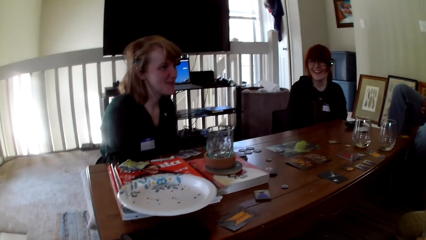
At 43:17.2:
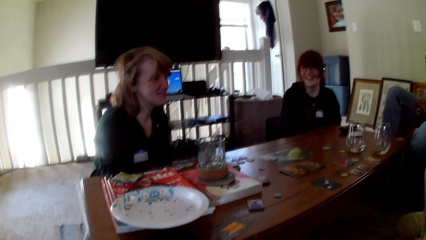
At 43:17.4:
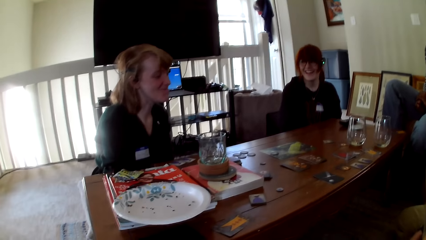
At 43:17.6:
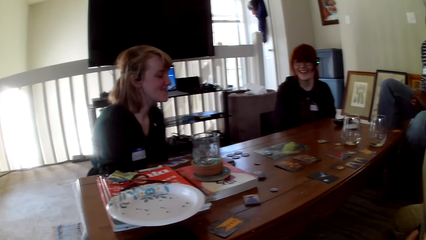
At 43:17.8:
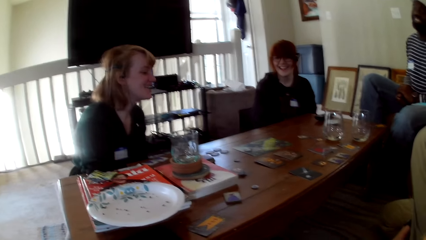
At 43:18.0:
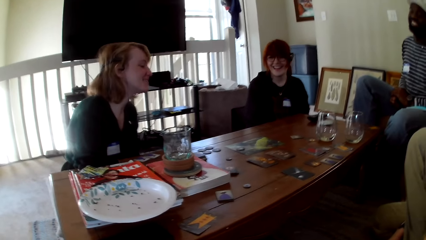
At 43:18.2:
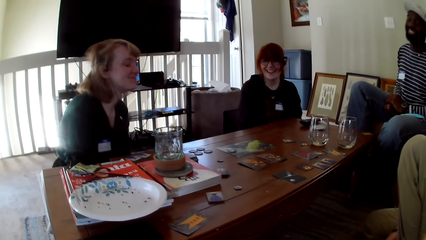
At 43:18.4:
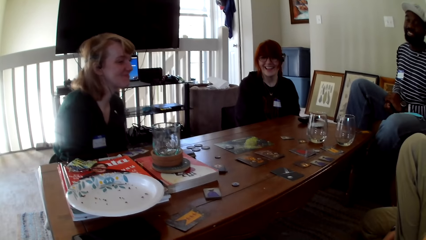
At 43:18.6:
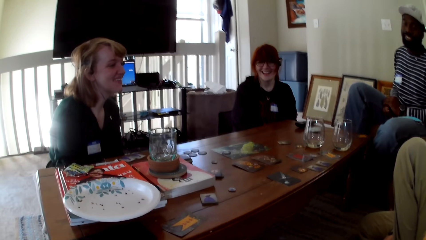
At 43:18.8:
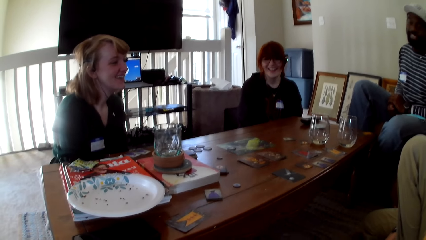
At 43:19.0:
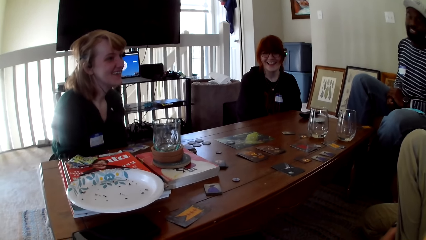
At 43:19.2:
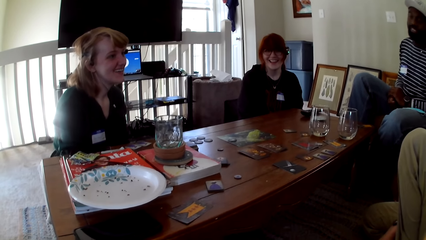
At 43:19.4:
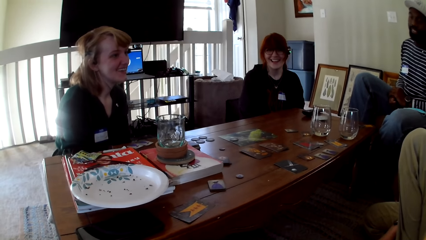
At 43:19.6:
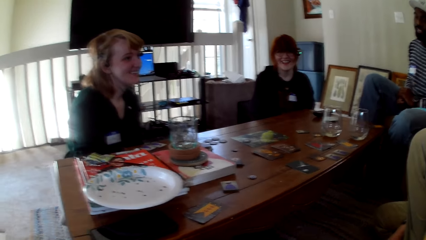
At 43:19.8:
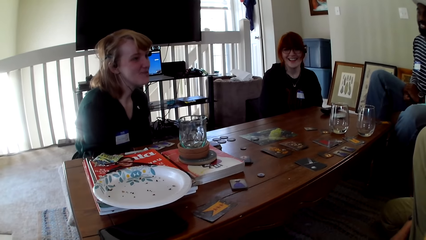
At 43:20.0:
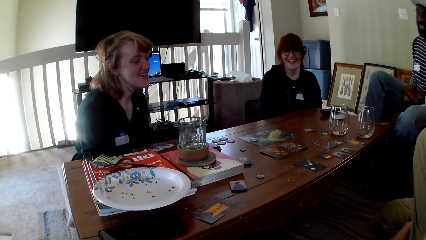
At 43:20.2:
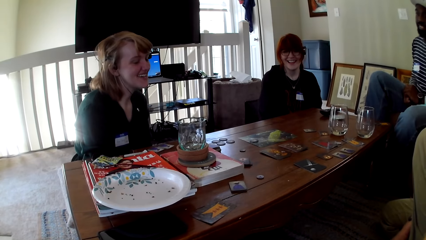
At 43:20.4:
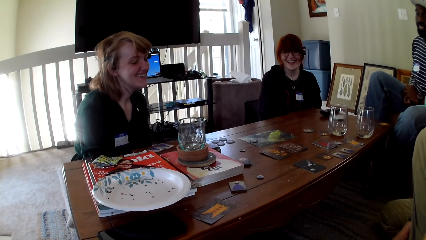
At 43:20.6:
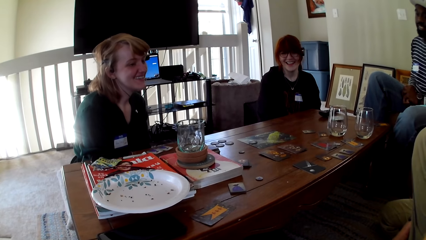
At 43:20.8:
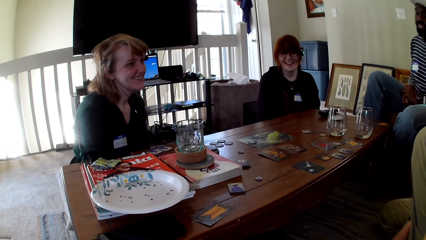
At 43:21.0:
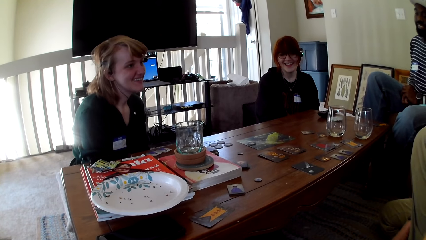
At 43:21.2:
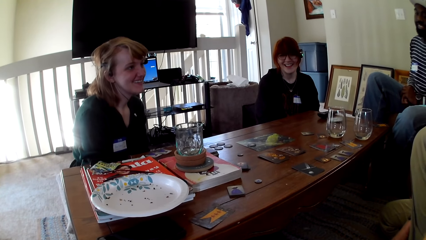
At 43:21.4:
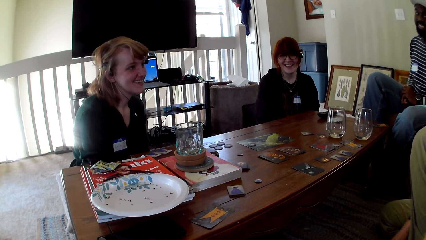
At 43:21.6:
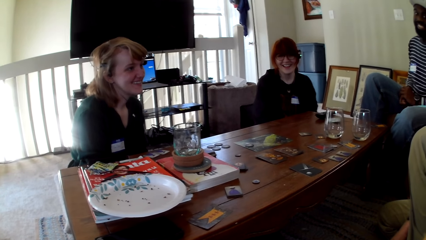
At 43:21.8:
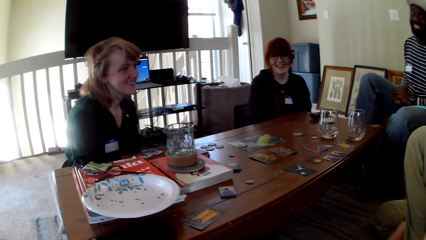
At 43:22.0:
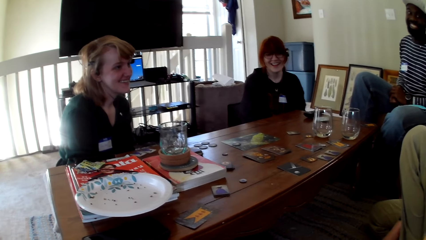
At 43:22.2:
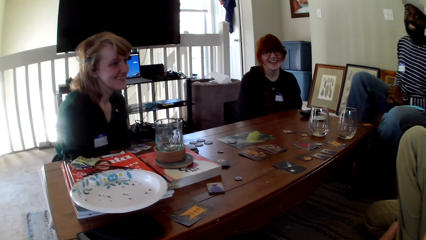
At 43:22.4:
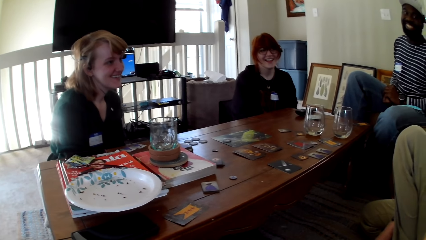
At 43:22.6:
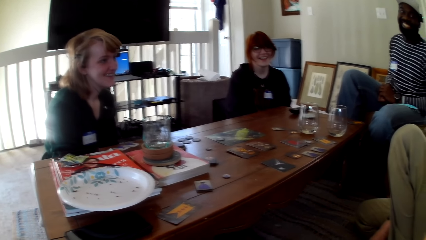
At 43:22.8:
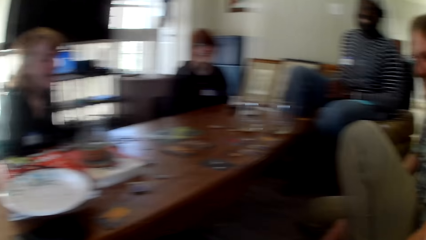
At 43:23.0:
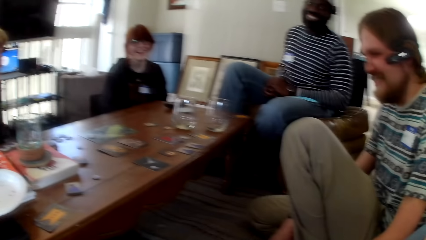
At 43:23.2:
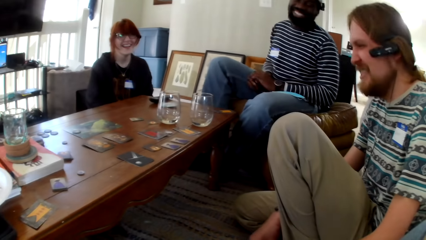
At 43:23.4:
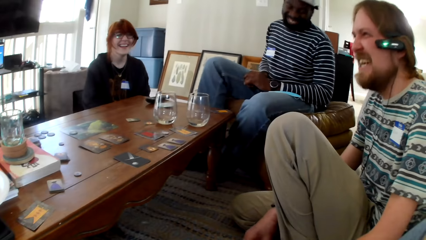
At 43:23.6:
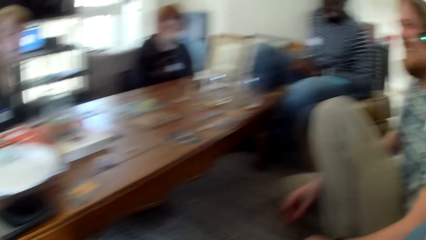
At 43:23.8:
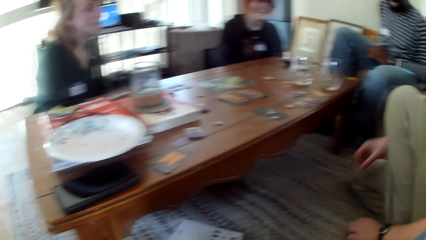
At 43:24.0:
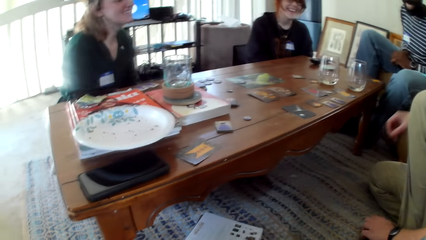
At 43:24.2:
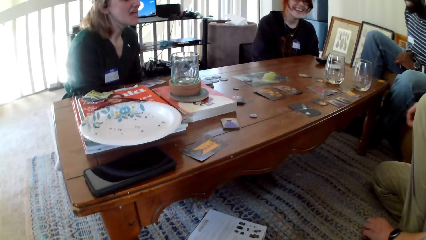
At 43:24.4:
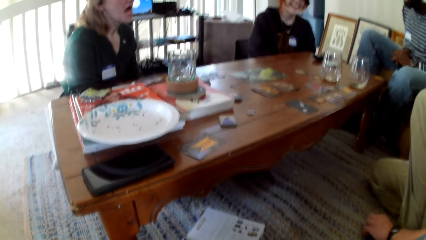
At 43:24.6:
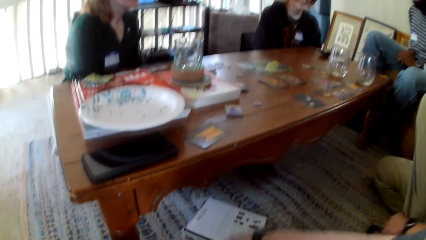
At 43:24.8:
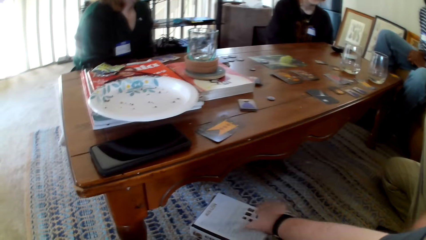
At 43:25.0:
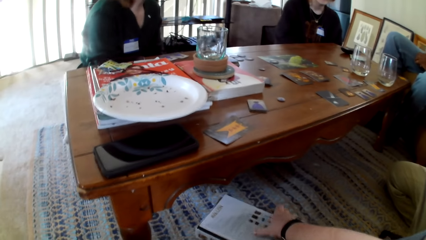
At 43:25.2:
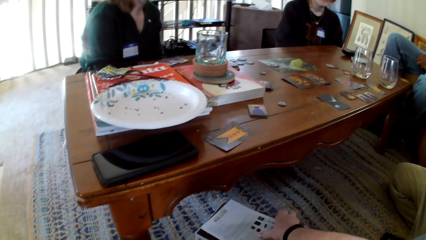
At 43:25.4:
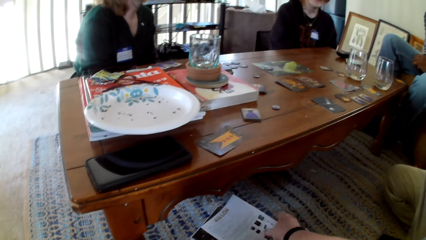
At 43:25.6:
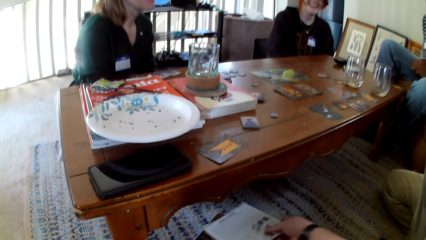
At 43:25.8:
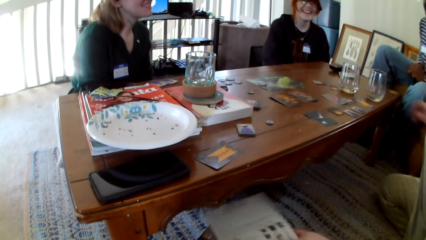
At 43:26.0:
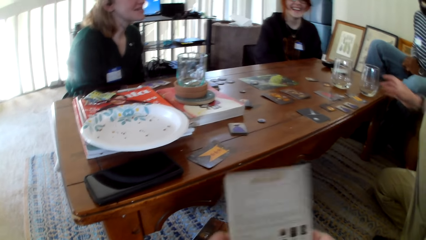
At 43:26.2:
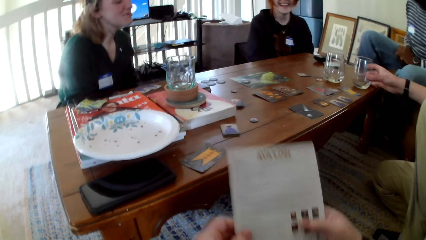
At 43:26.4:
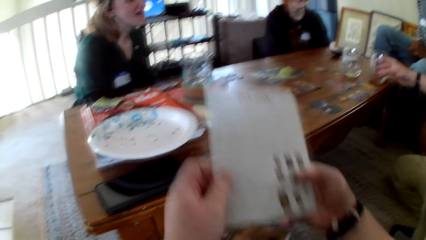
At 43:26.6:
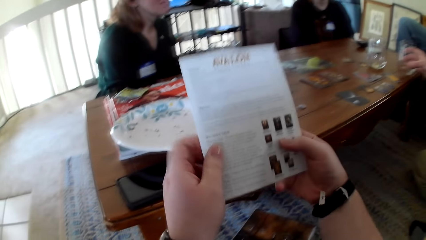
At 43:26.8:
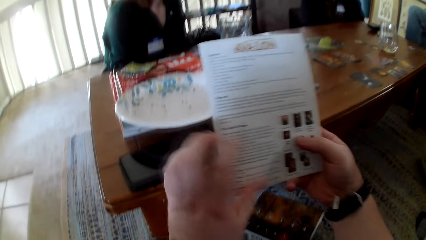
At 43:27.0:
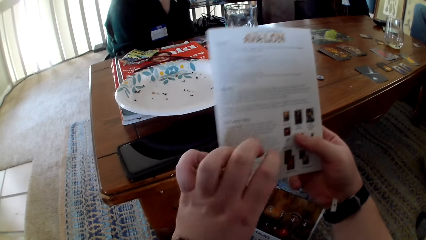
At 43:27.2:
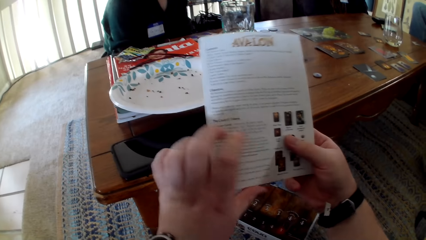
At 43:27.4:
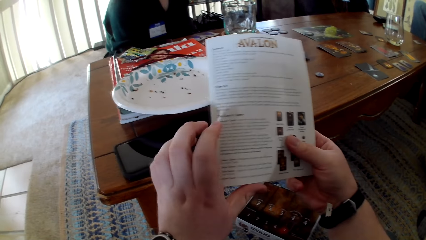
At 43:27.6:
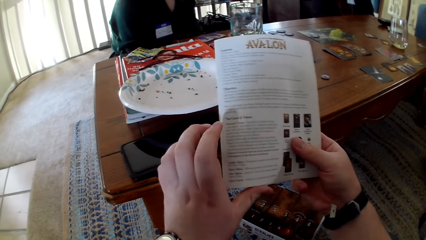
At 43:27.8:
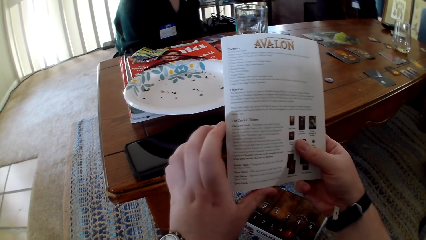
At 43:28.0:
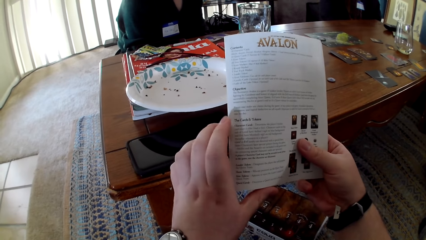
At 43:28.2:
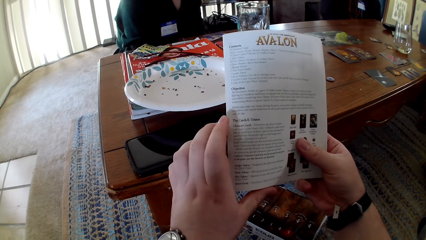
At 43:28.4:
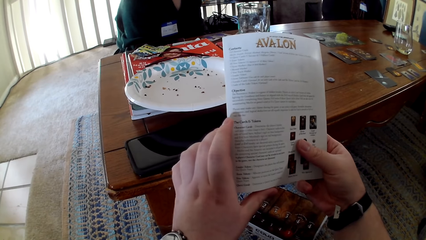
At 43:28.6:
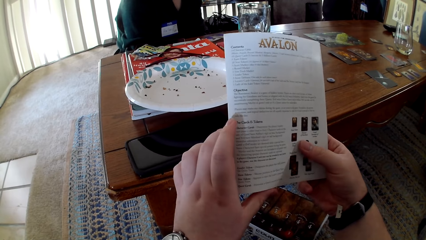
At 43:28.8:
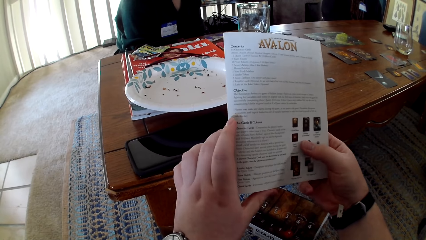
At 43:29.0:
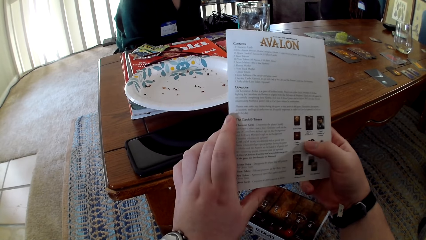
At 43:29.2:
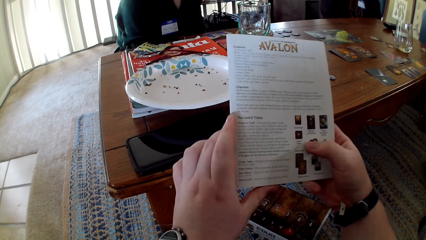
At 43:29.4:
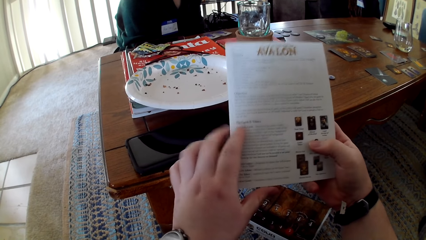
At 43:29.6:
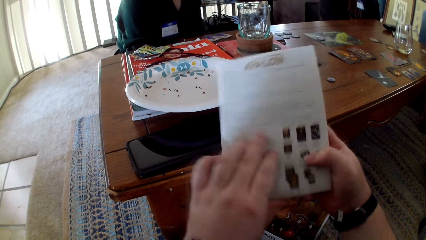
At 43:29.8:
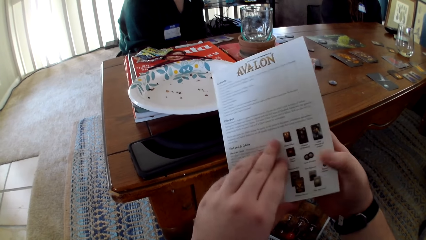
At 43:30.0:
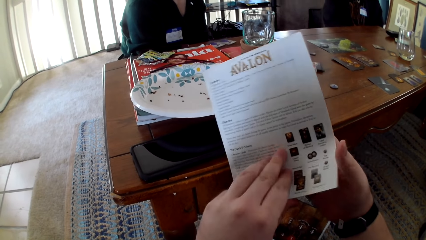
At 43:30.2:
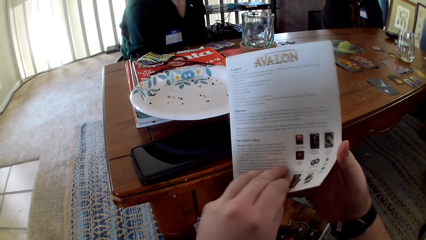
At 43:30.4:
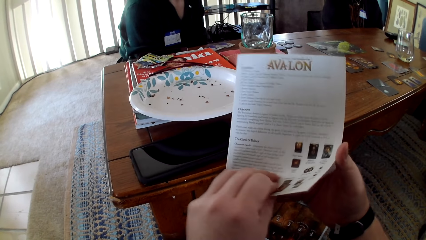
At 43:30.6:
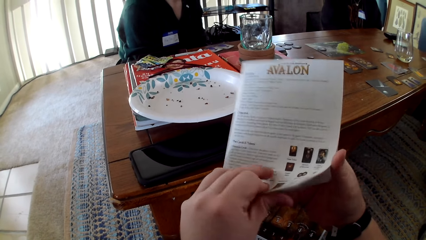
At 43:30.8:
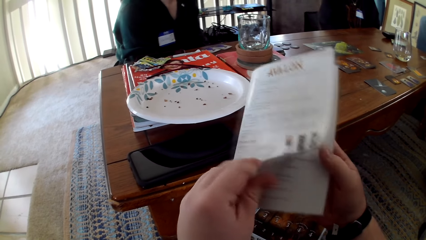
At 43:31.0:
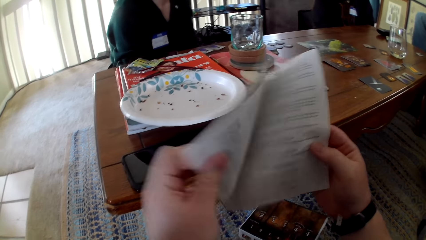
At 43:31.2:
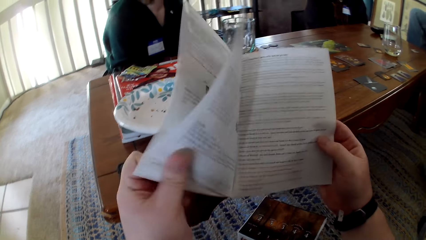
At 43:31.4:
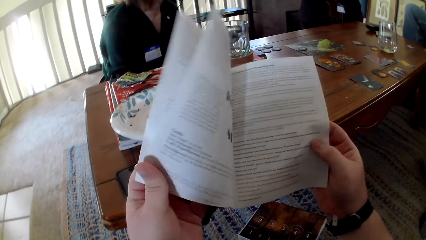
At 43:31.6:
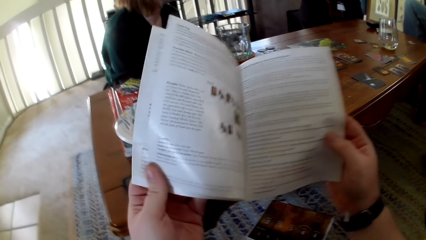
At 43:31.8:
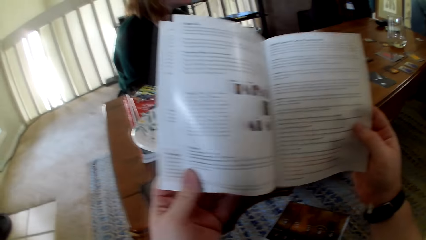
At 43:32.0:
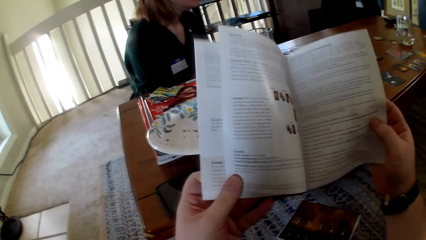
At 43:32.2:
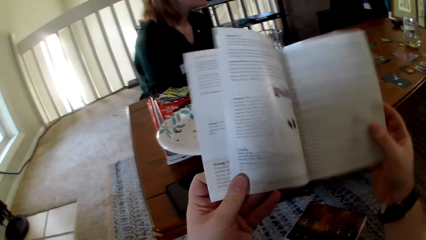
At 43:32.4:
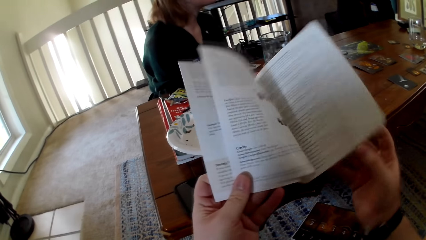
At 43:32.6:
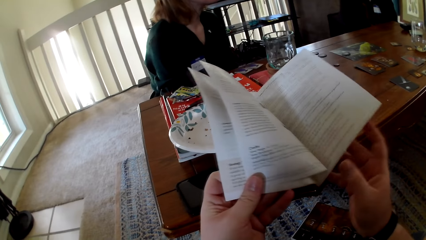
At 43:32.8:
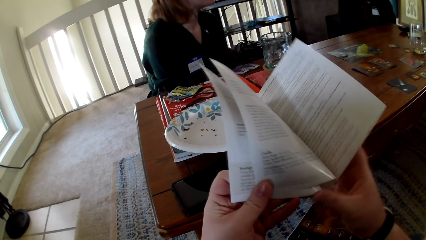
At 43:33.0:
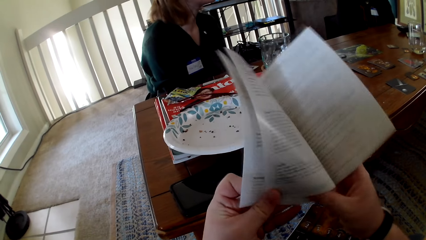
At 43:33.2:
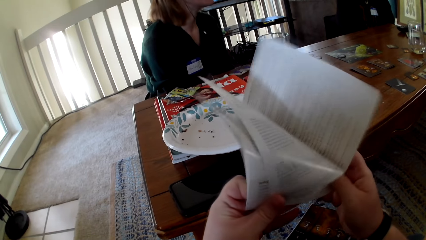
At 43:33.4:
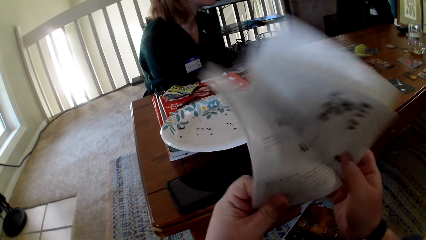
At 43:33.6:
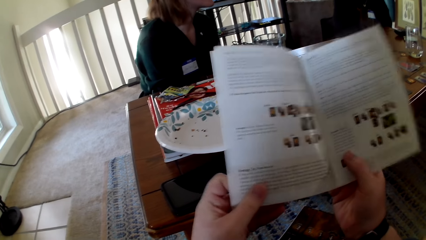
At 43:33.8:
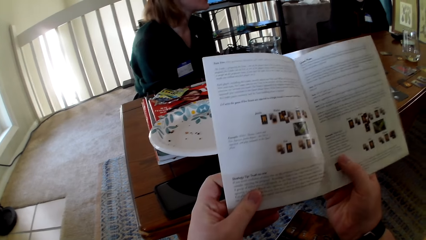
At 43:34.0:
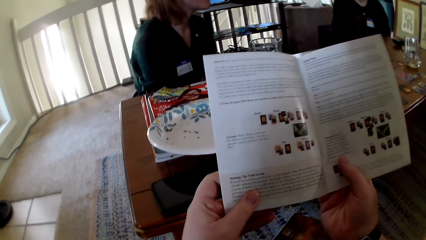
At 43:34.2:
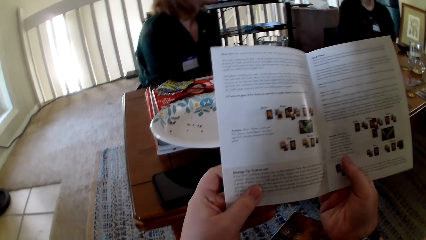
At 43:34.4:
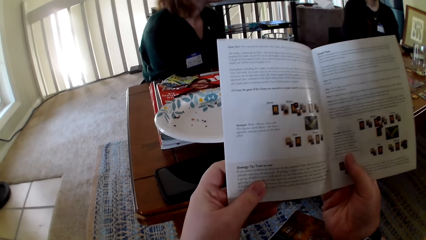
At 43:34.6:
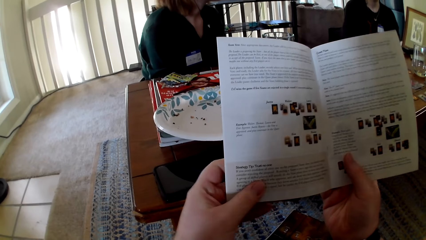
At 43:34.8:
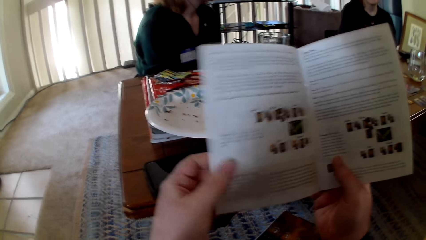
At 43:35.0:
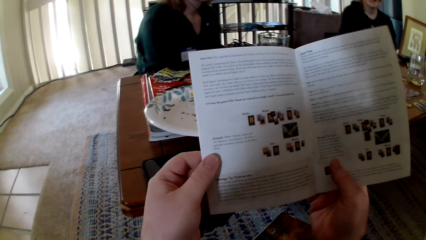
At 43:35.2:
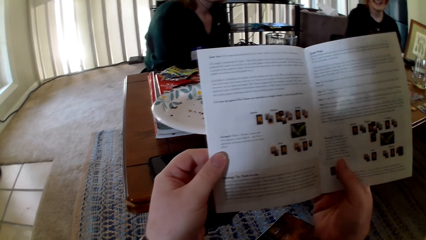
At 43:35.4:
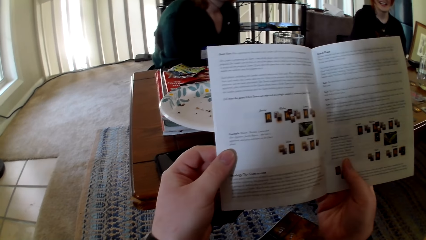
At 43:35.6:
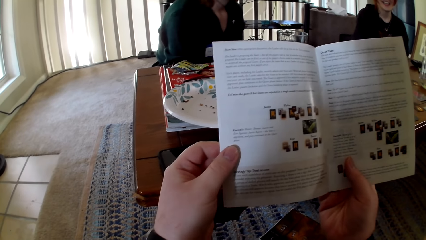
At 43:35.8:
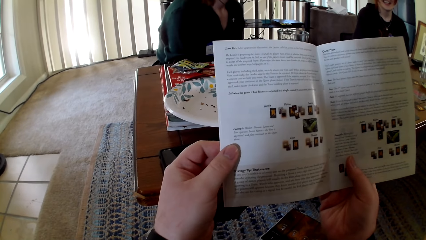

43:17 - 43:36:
A woman talks. The camera wearer picks up a pamphlet. They touch a book. They read the pamphlet. A man picks up a glass. The camera wearer reads the pamphlet. They open the pamphlet. They read the pamphlet. They open the pamphlet. They read the pamphlet.
